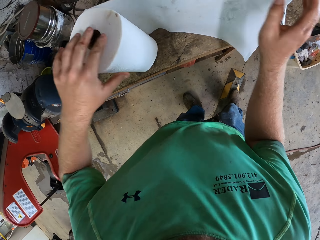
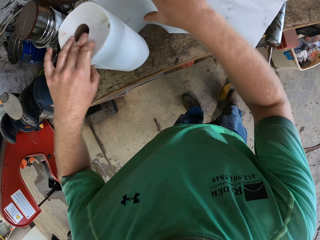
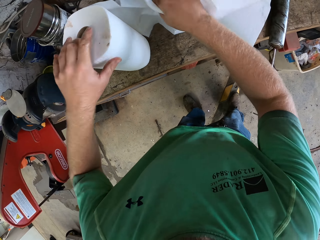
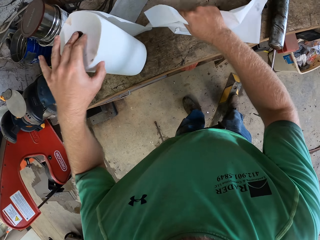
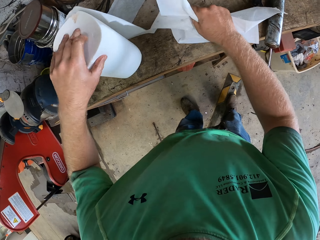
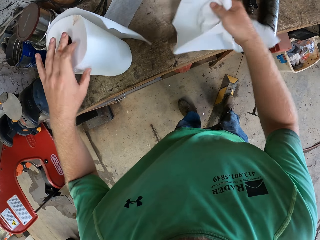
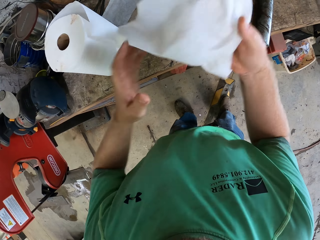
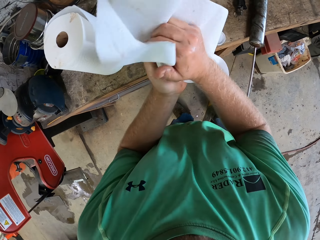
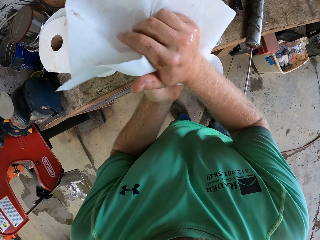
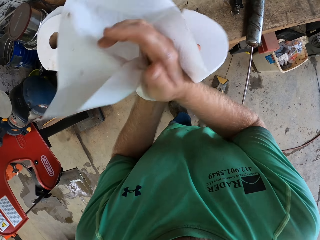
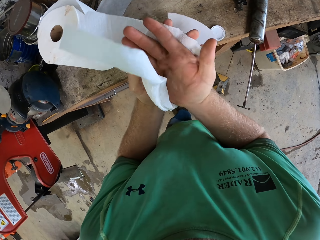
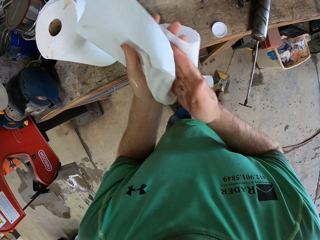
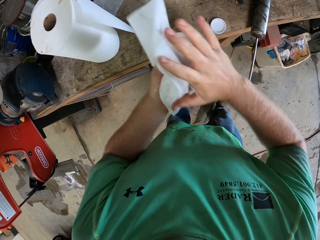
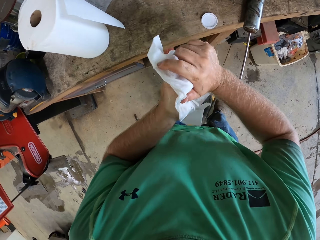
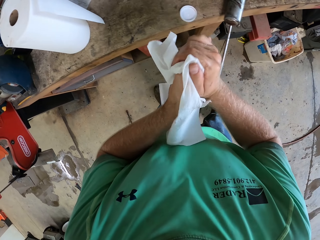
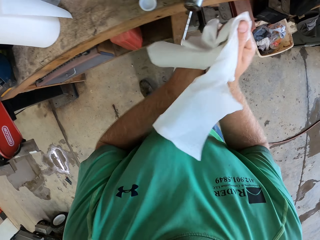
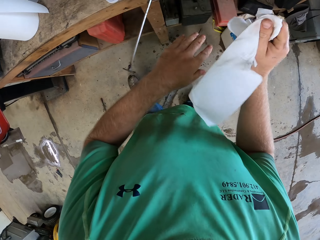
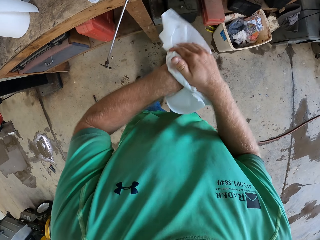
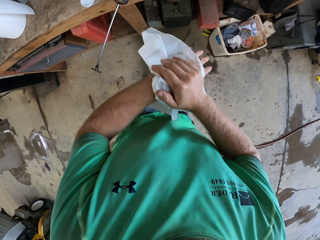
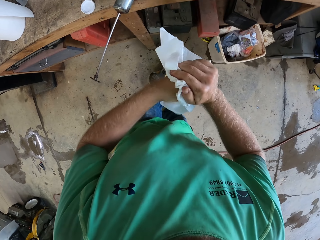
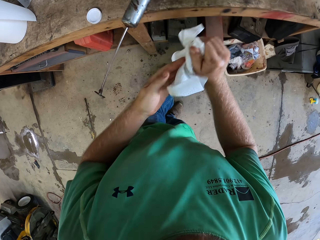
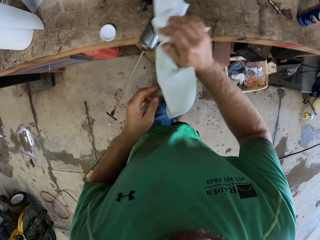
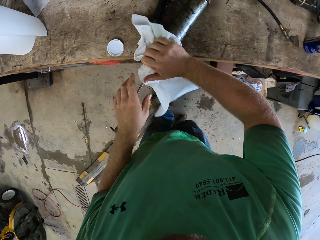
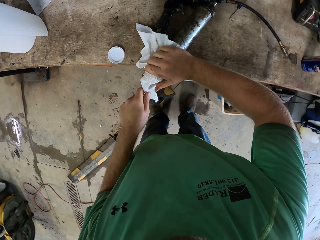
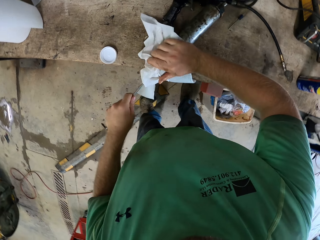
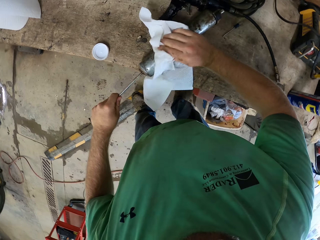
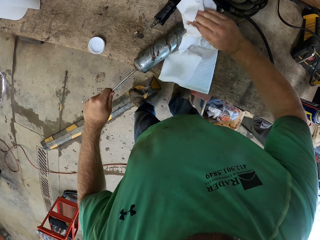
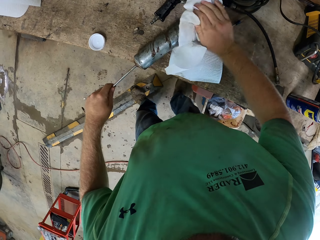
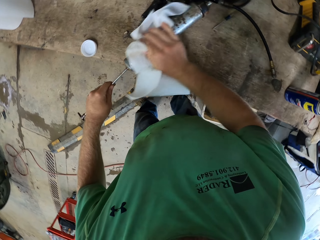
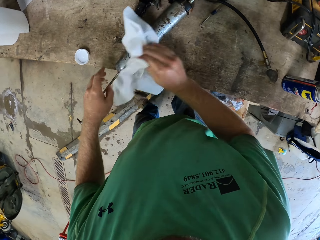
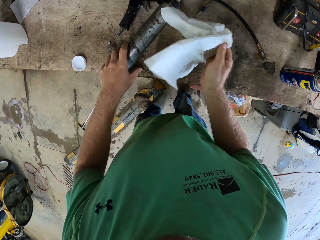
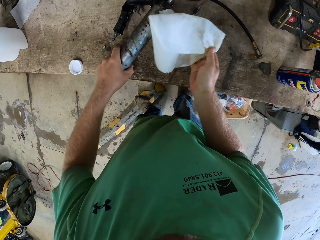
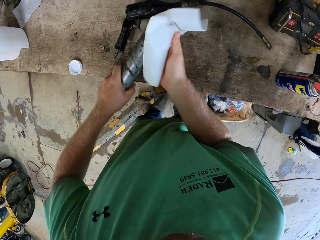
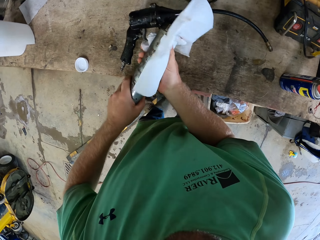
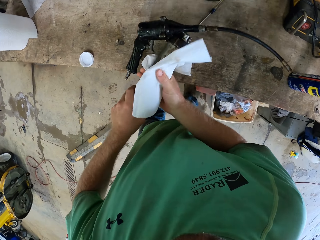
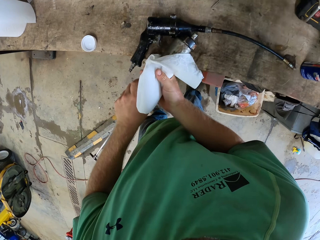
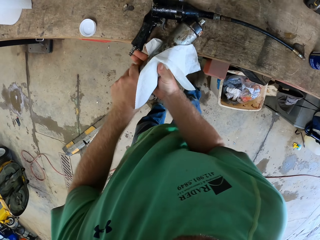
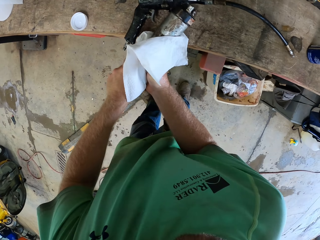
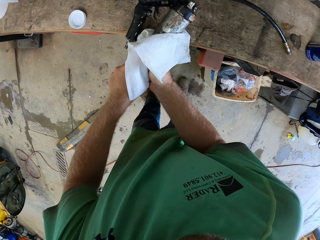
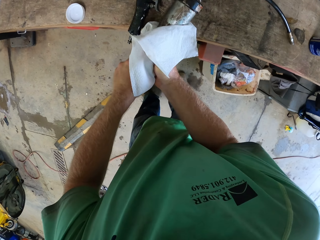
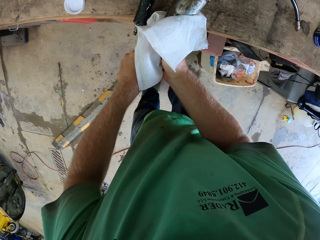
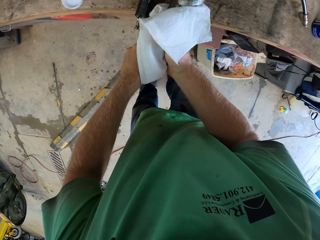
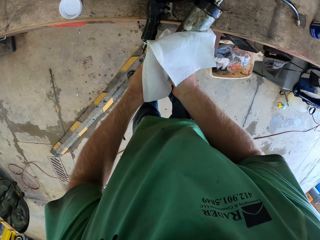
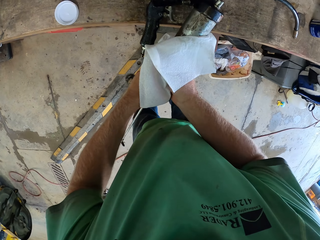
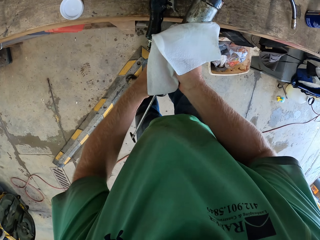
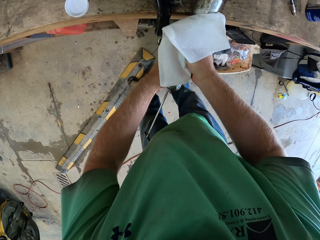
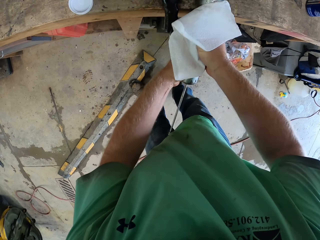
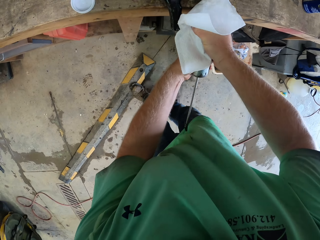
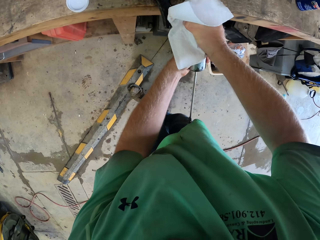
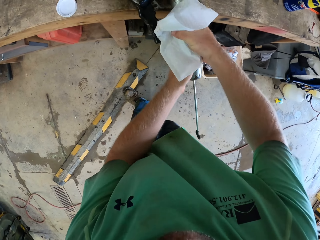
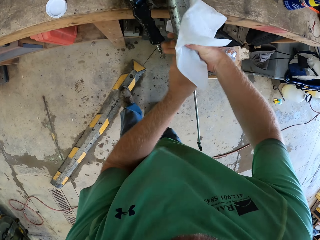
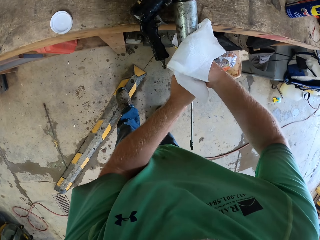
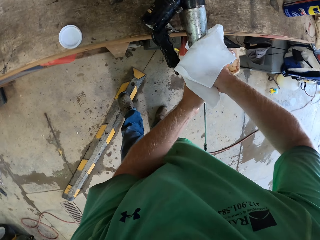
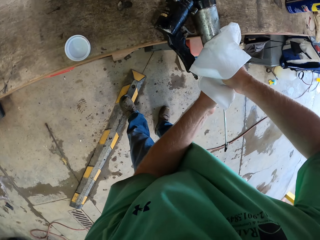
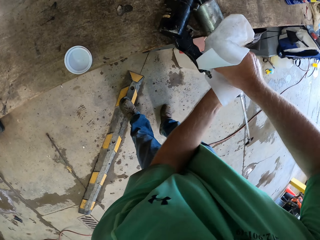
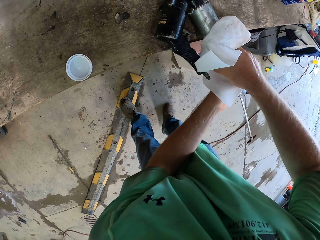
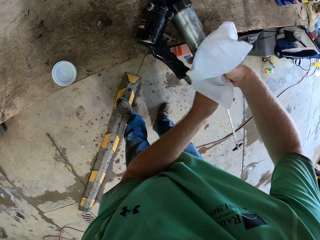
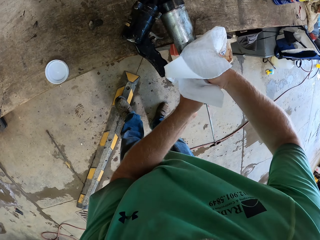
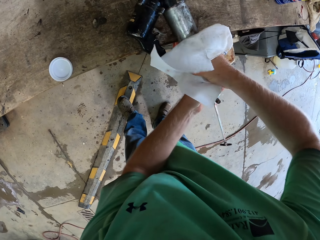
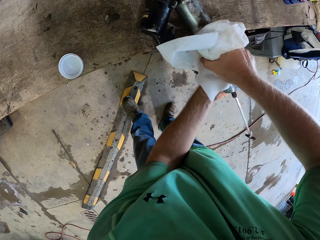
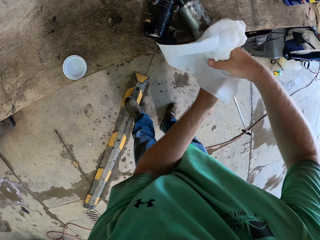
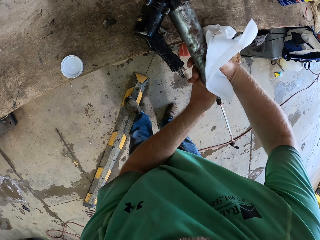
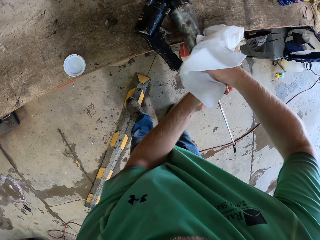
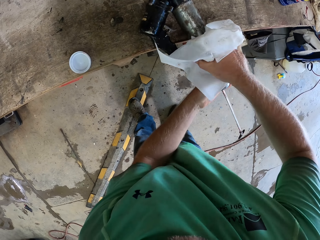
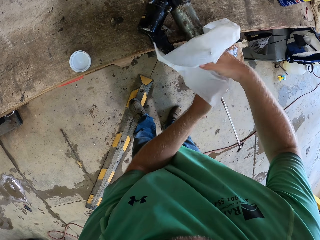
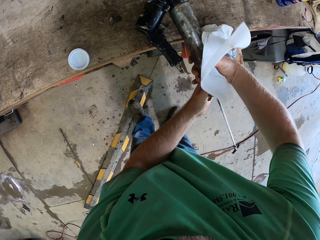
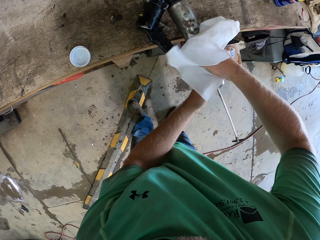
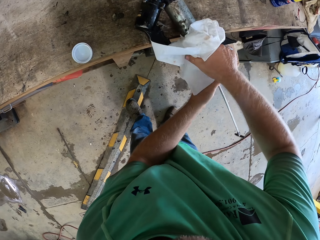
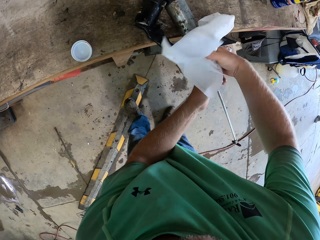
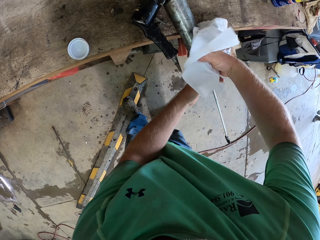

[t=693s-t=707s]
The camera wearer cuts off something. He wipes his hands with the paper towel. He cleans the spray gun on the table with the paper towel. He loosens the cup of the spray gun with his left hand and the paper towel in his right hand.

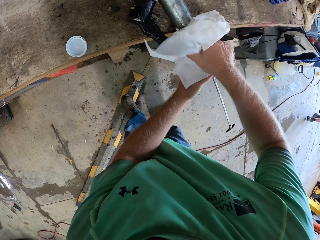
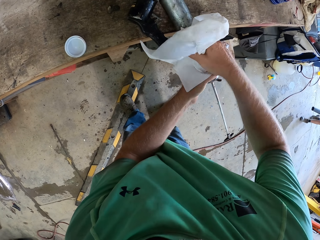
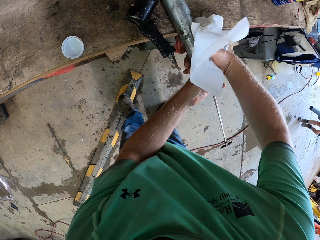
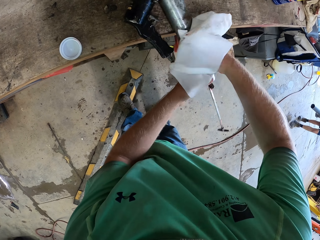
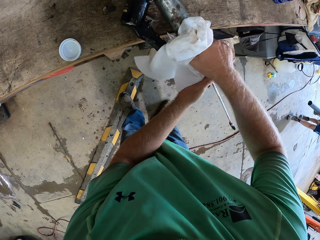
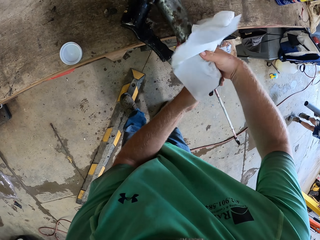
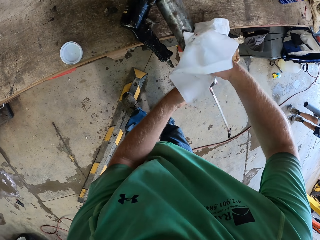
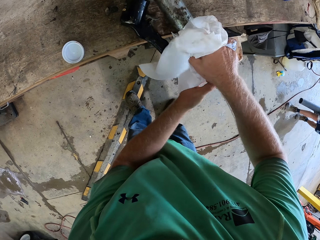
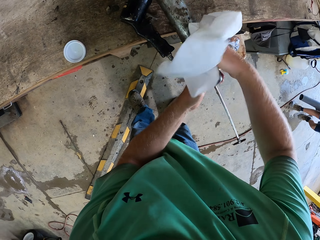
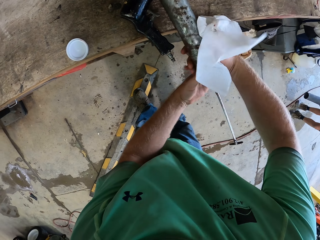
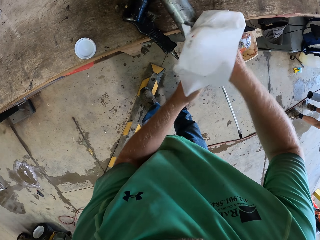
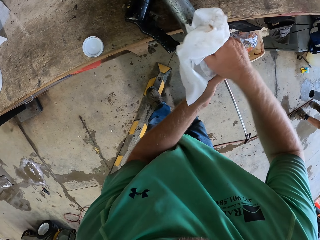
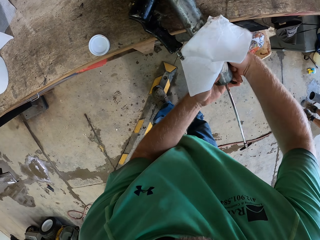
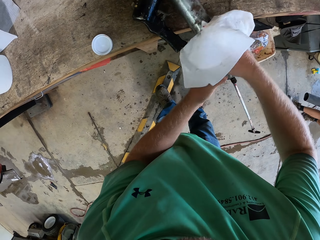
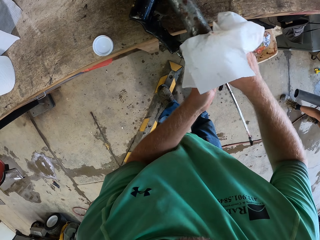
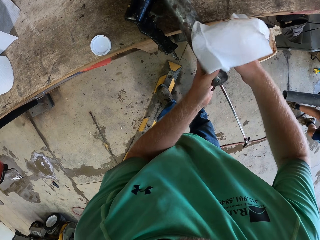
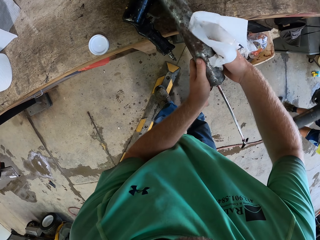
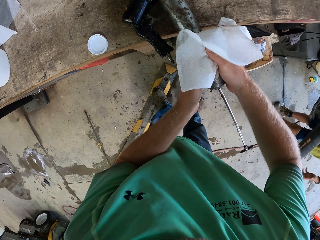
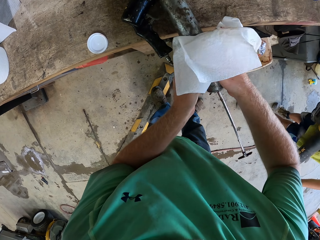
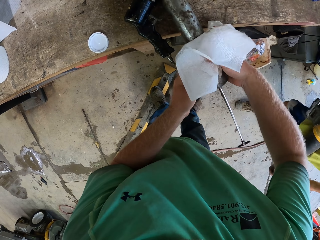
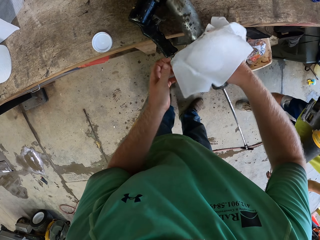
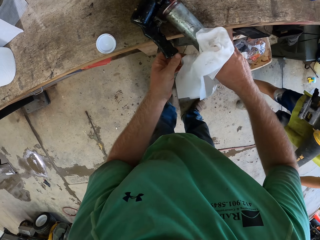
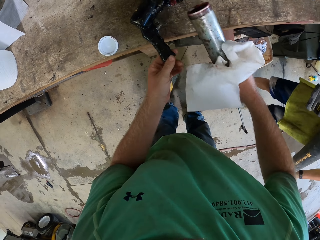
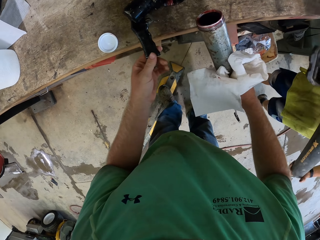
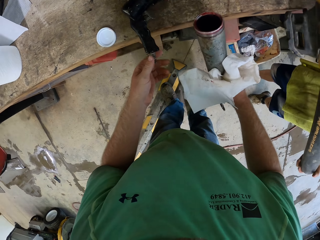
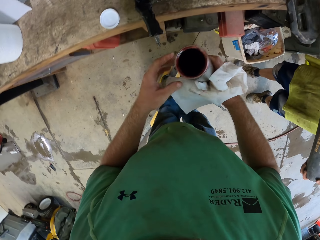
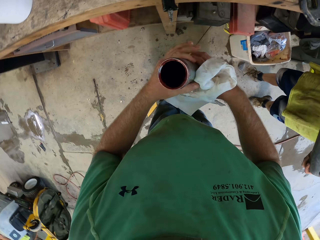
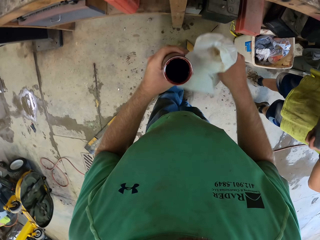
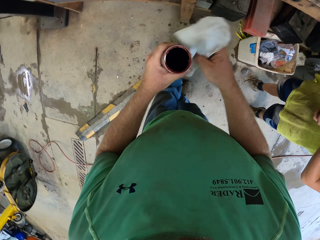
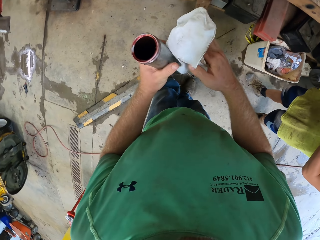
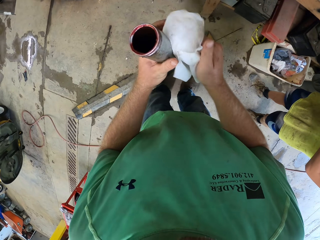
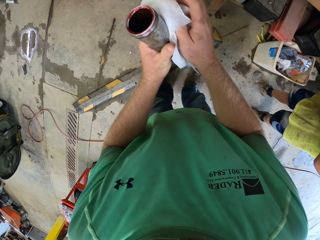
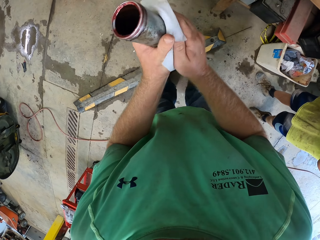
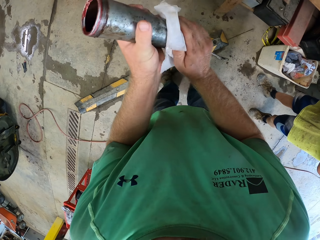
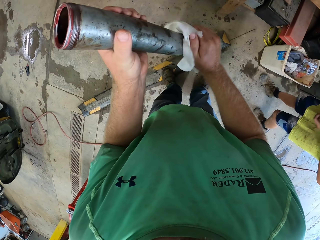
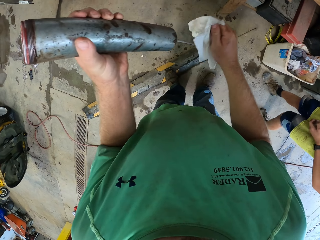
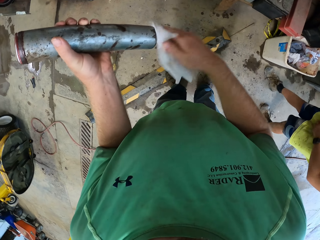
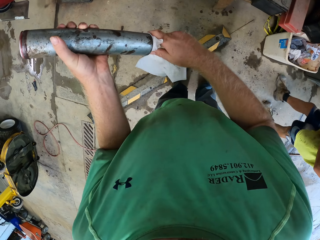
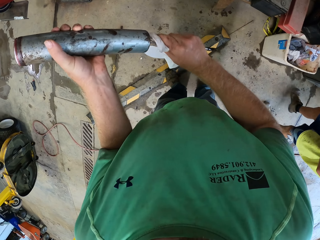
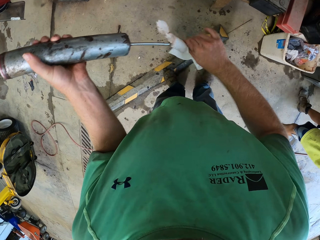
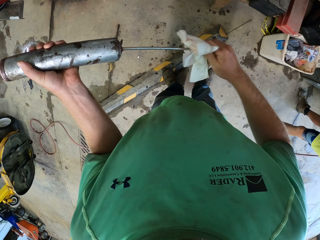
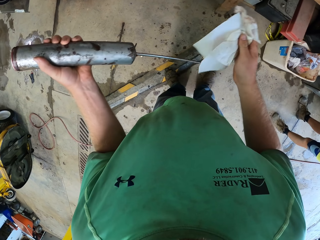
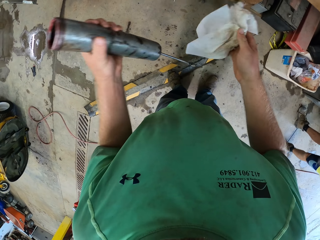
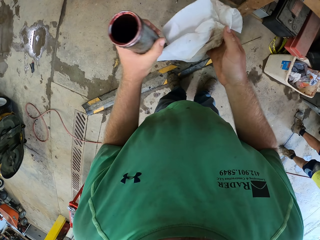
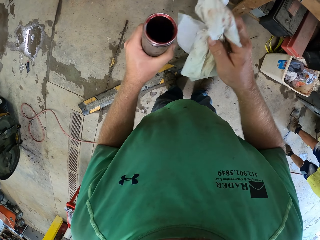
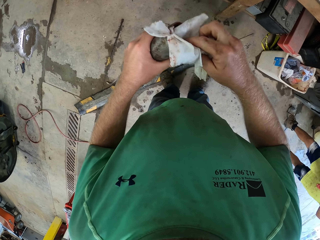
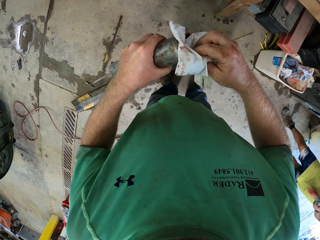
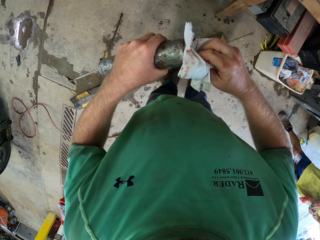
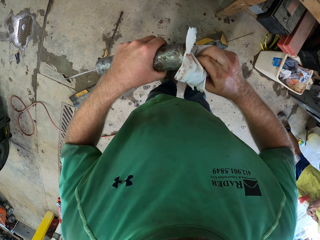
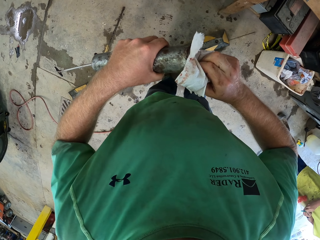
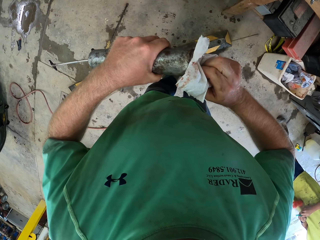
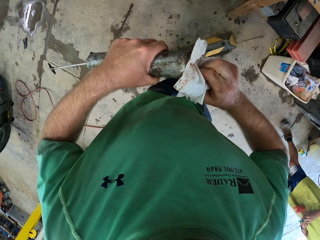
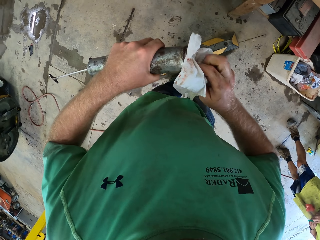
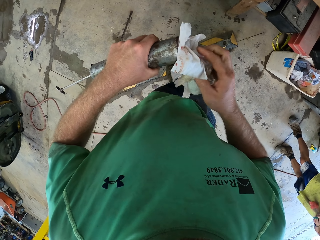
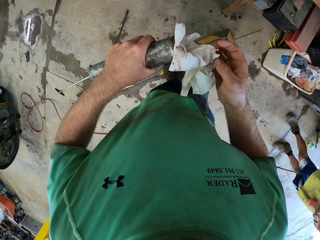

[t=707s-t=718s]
The camera wearer detaches the grease gun or spray gun. He adjusts the handle of the spray gun on the table with his left hand. A man places a handheld blower on the table with both hands. The camera wearer wipes the cylinder with the paper towel in his right hand. He holds the grease gun part. He wipes the nozzle. He removes an inner cylinder from inside the spray gun cylinder with his right hand.
